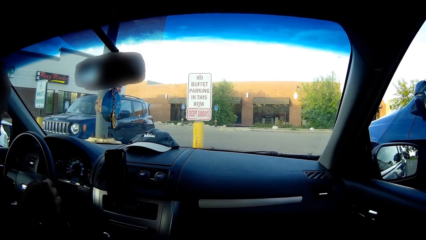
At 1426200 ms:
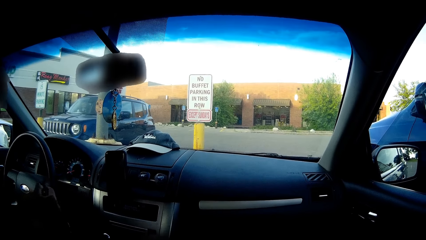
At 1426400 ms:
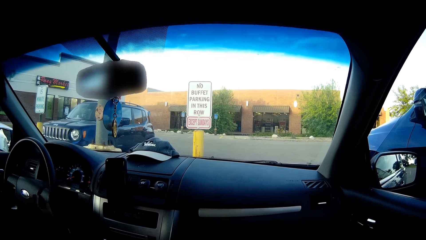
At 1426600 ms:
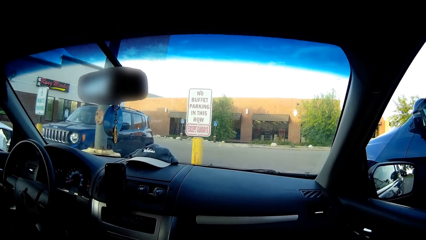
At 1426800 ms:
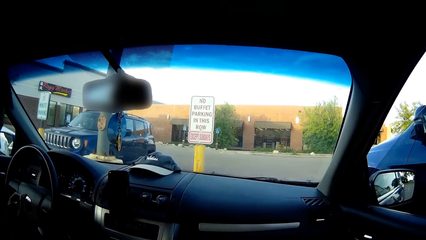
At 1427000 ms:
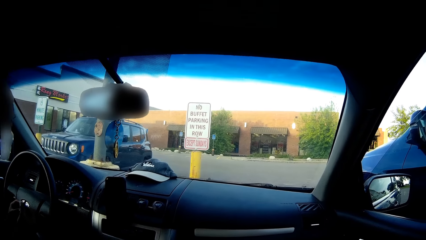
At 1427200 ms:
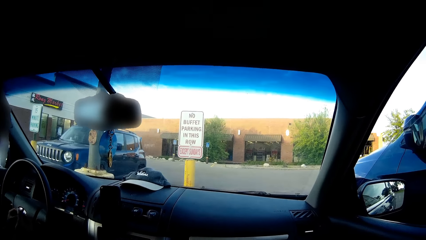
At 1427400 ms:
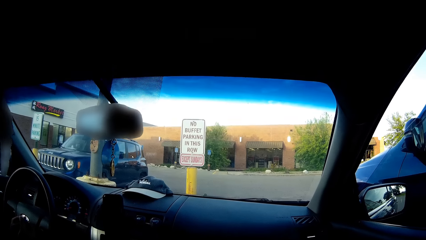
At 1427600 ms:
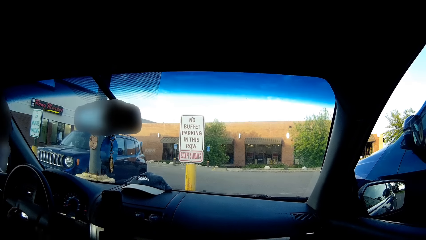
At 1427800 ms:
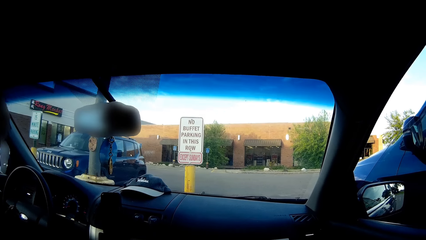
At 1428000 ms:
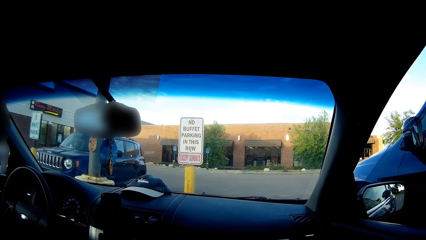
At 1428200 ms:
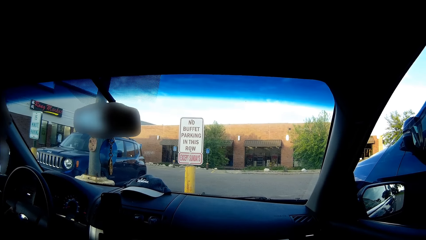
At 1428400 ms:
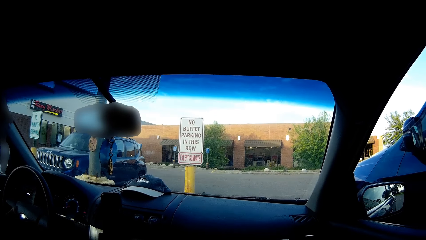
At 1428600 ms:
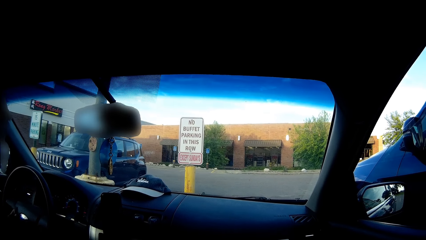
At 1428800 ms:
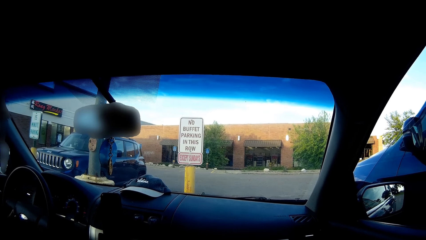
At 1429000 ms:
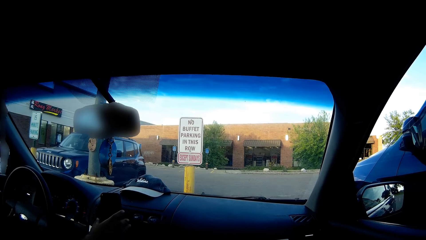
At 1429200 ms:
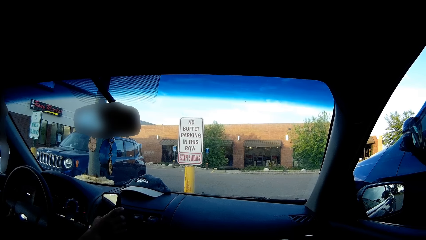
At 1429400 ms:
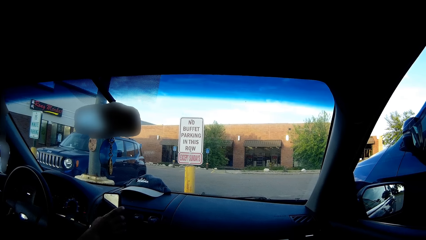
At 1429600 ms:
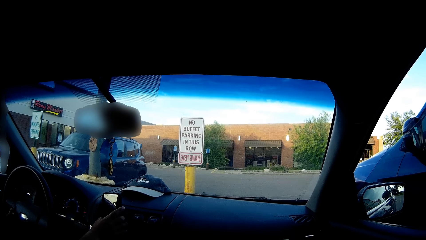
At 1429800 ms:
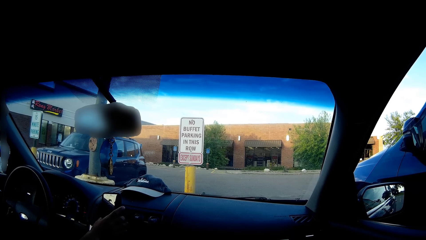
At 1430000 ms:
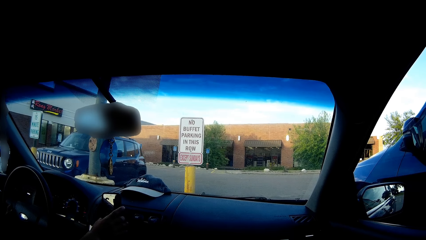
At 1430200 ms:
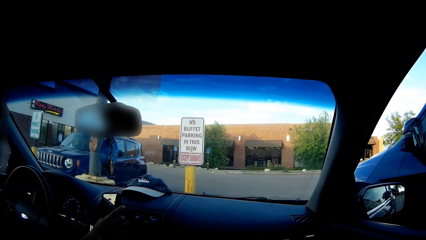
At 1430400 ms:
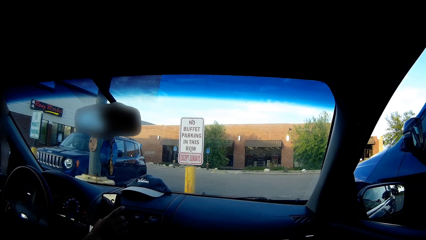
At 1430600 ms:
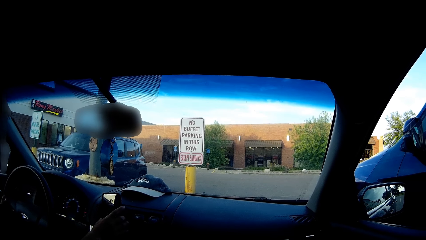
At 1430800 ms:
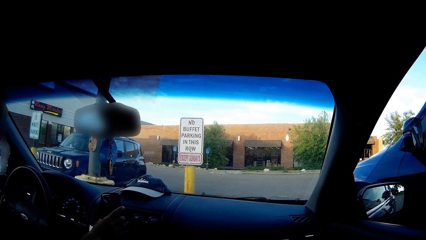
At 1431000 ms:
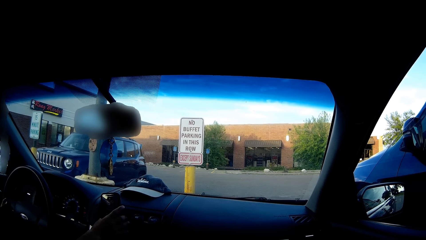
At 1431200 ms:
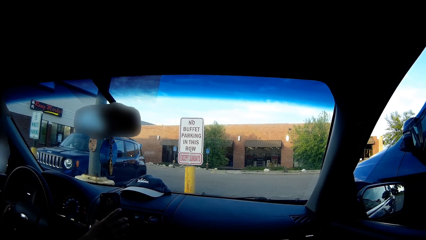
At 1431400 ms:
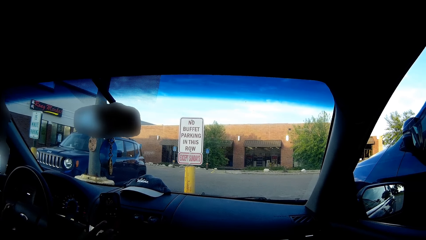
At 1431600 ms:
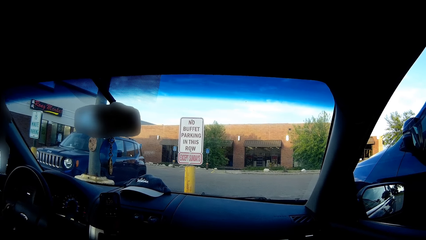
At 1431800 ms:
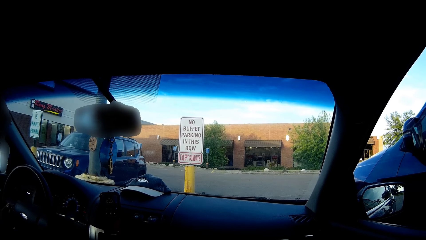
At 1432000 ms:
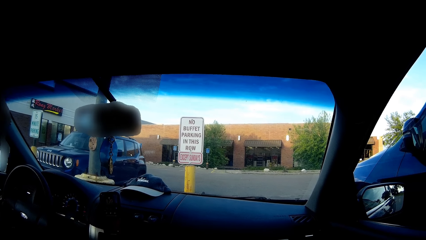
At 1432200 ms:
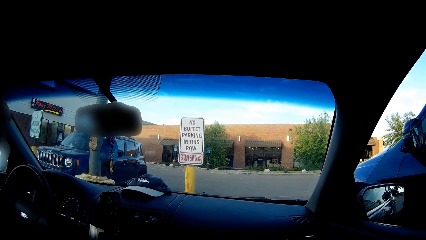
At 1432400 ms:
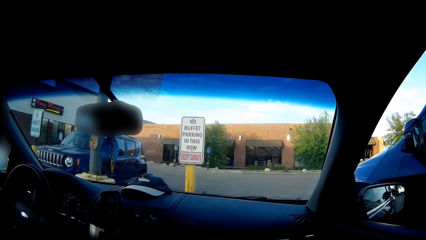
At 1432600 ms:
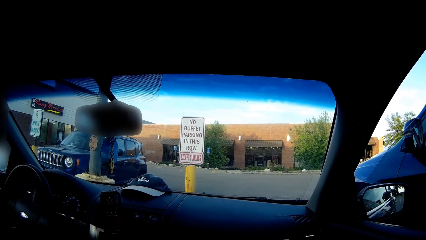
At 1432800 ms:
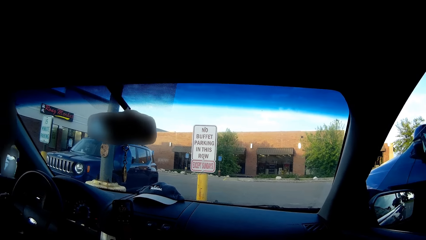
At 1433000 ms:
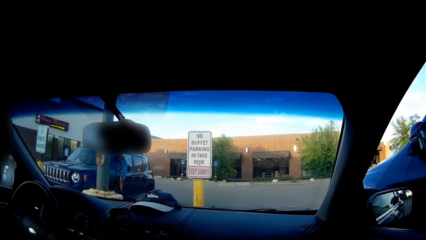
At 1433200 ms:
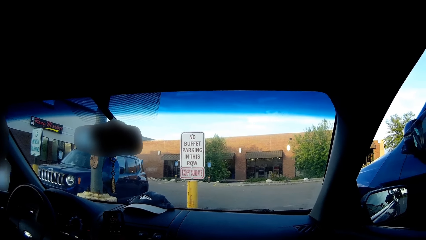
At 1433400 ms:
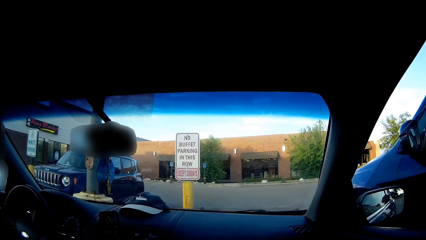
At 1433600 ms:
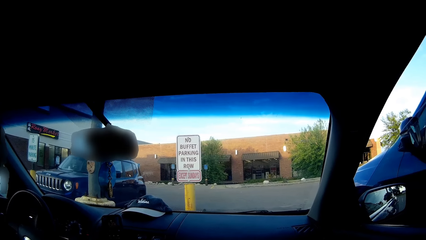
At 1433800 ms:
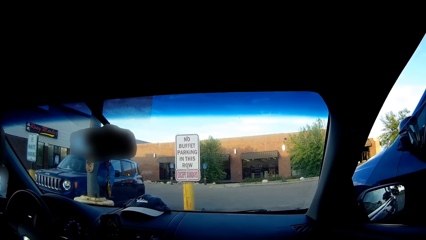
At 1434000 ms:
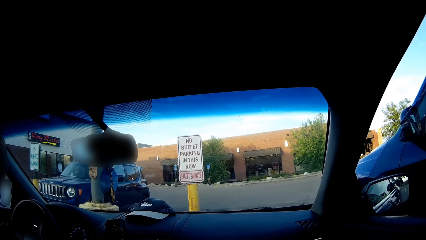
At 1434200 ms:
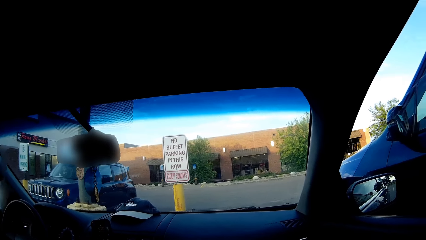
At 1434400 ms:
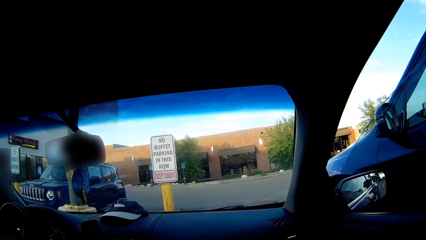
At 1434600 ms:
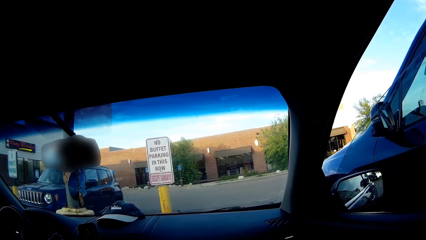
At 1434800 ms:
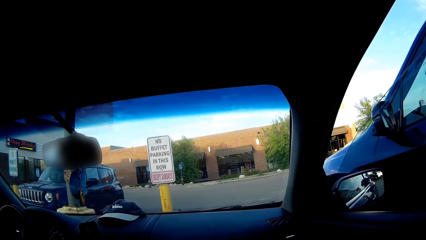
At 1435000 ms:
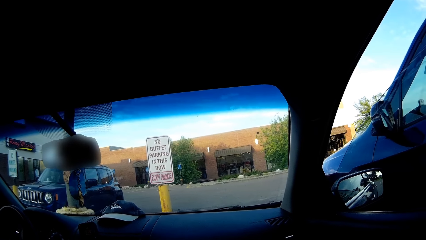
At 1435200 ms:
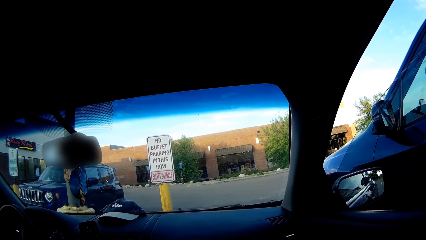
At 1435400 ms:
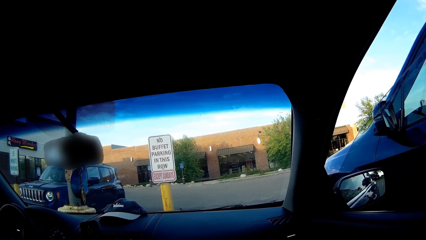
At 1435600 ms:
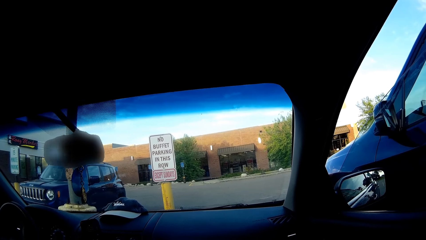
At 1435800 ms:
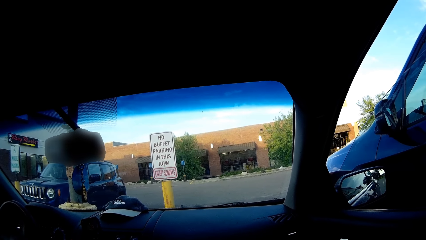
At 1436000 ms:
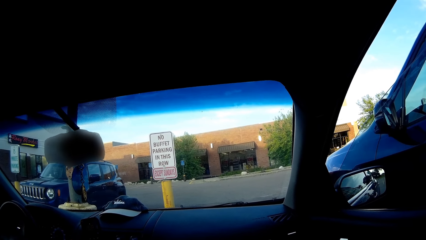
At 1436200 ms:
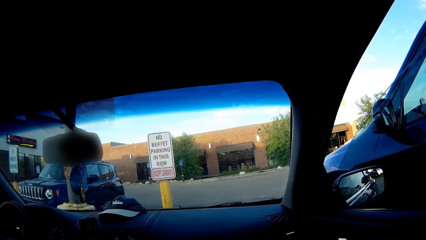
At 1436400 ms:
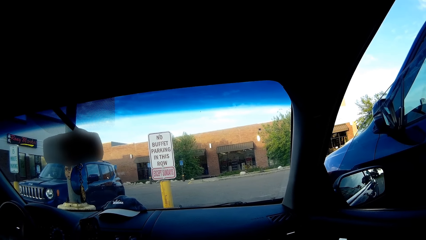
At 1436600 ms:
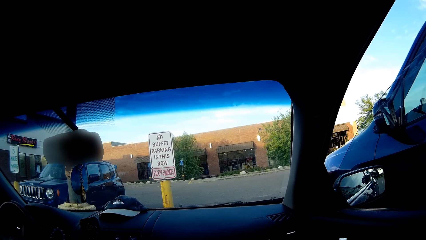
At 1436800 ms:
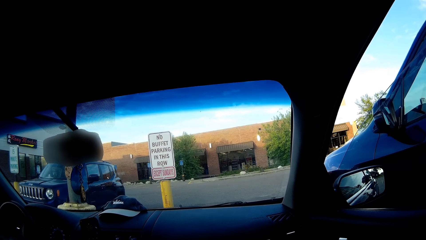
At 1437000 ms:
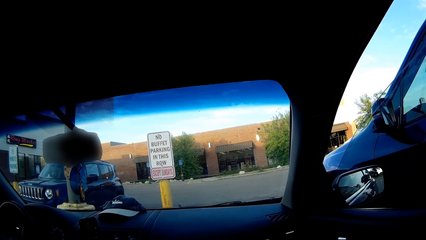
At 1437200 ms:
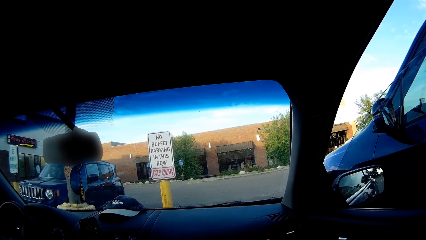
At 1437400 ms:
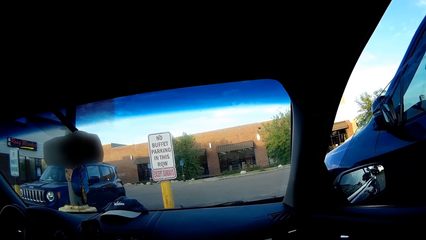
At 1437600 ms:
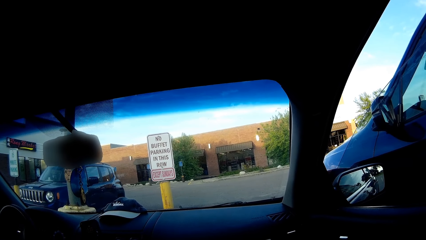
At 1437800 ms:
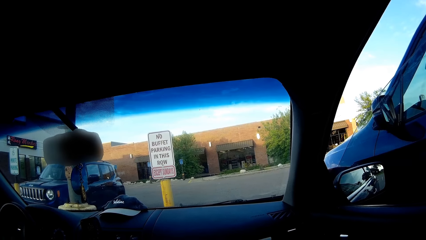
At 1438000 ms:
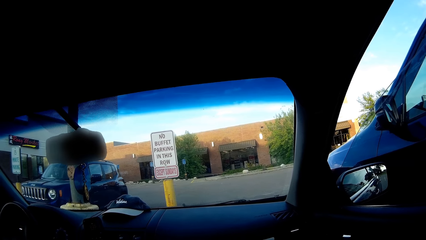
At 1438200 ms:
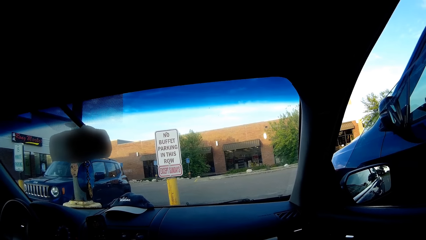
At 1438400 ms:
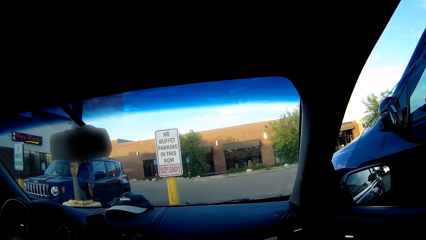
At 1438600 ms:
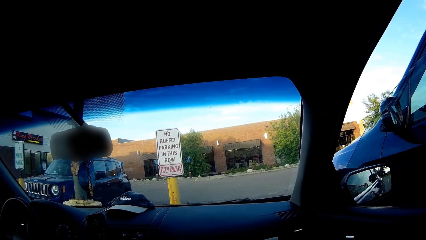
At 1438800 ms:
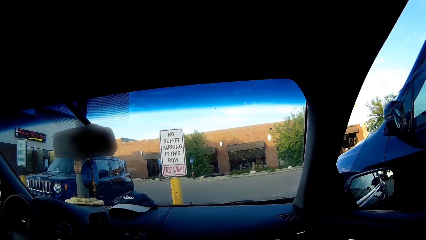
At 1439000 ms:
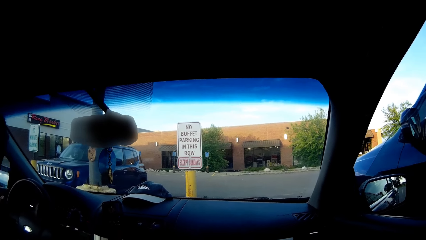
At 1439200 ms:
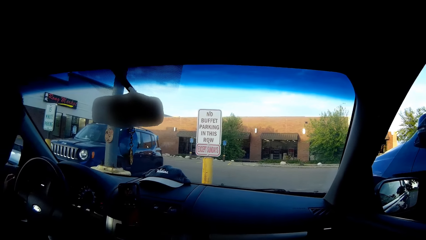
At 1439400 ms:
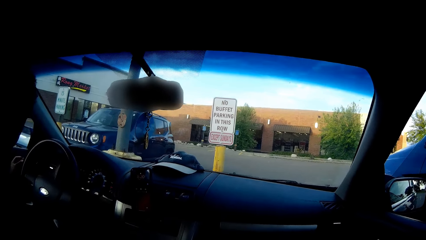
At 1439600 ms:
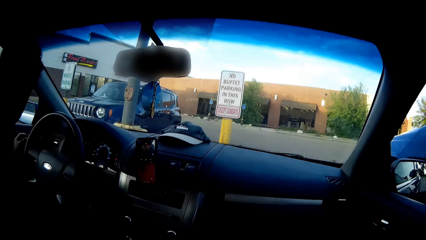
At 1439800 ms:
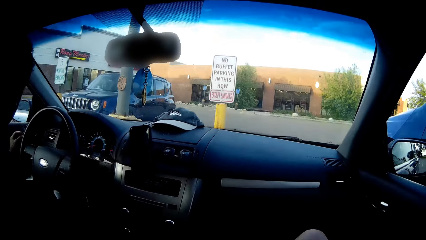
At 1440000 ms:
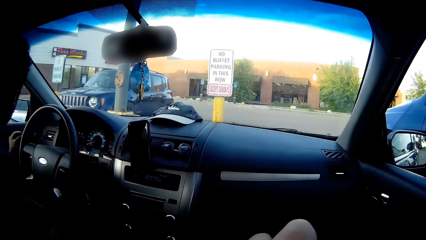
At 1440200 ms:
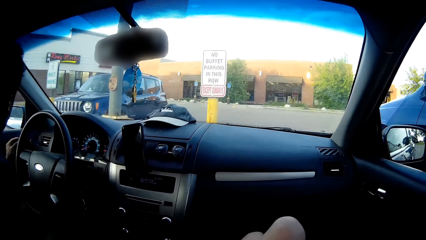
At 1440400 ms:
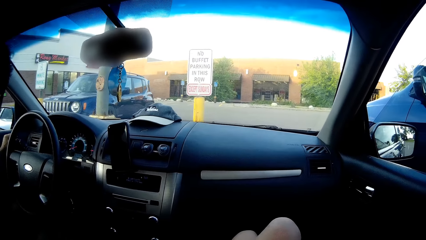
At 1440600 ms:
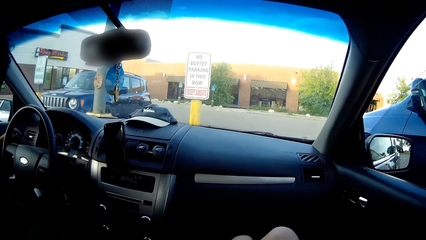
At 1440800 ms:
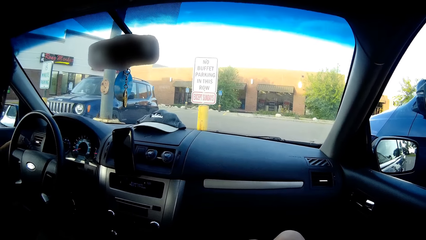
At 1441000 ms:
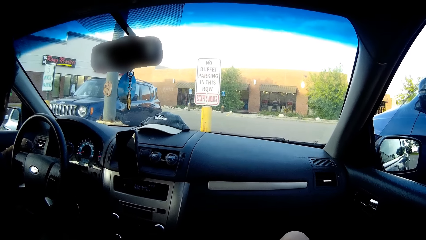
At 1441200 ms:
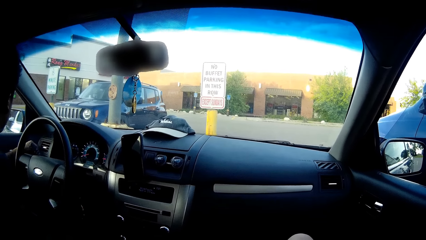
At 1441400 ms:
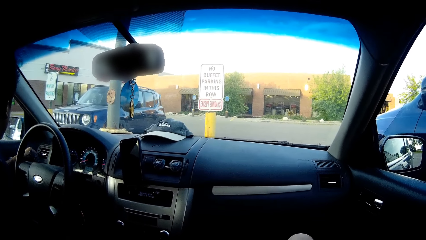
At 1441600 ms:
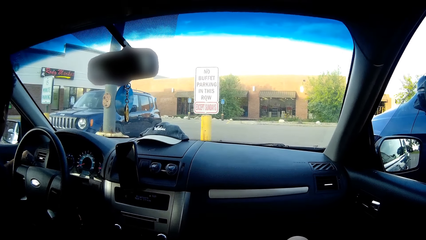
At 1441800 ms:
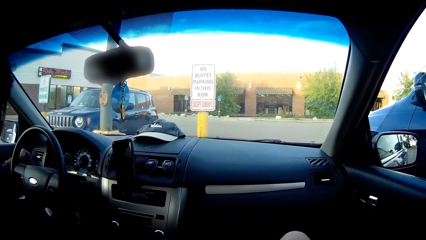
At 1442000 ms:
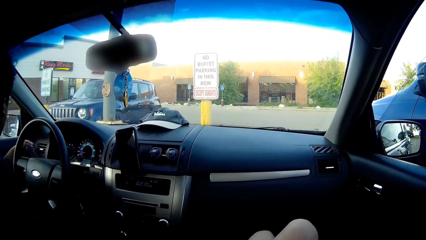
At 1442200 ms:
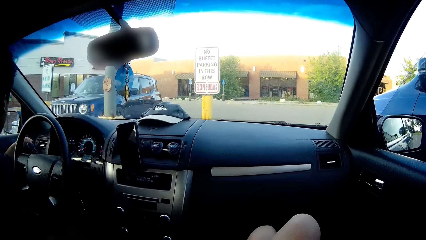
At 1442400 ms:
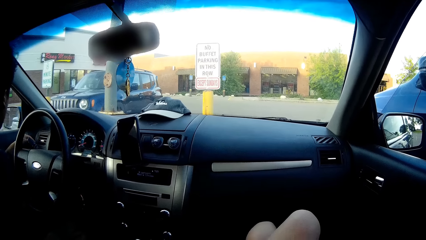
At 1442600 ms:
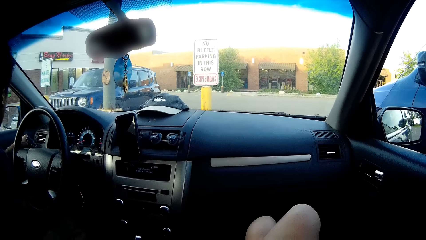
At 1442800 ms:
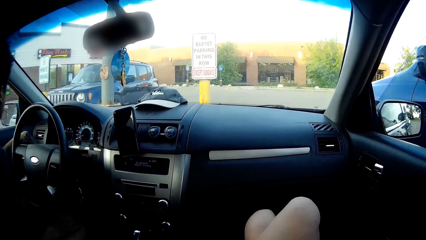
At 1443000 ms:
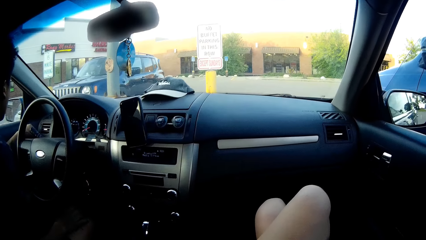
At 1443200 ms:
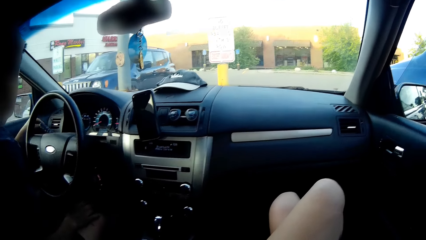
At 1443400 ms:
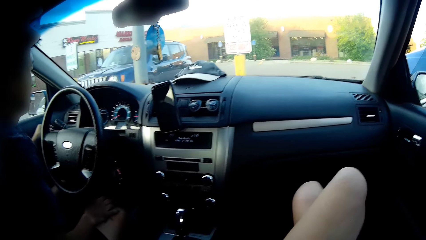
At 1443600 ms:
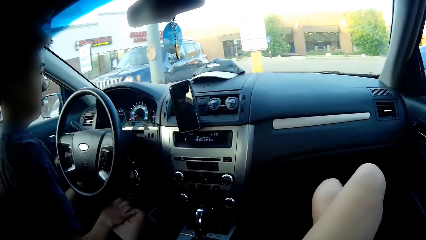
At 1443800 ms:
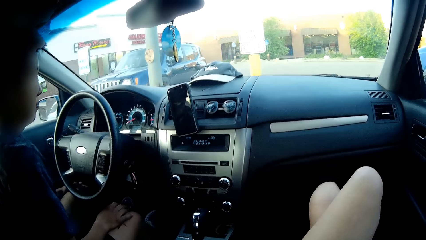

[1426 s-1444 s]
A man holds a cigar. The man touches a cellphone on the dashboard with his right hand. The camera wearer speaks to the man. They look around. The man dabs a cigarette stub in his left hand on an air vent.
